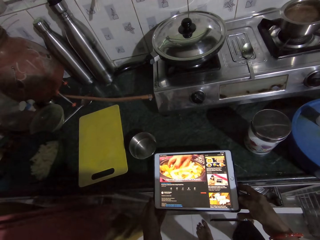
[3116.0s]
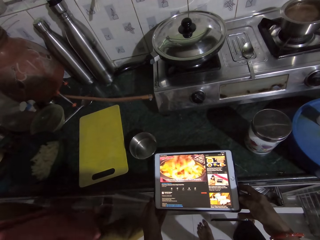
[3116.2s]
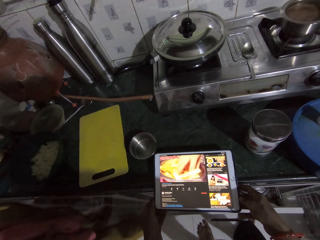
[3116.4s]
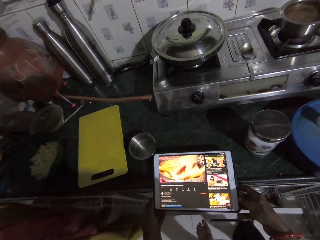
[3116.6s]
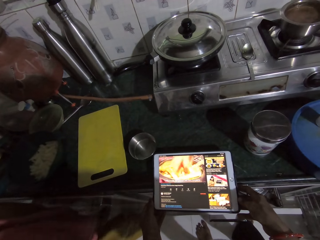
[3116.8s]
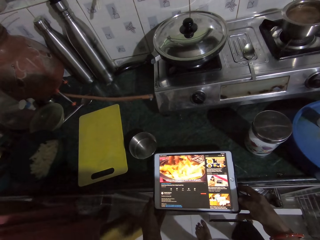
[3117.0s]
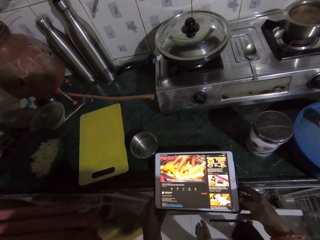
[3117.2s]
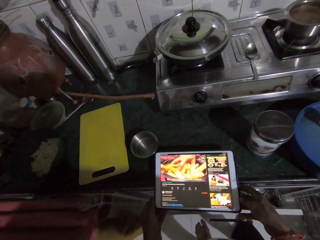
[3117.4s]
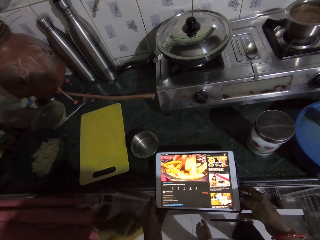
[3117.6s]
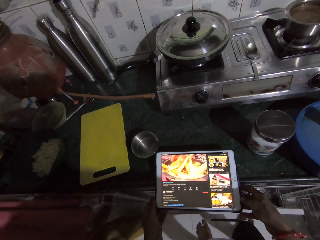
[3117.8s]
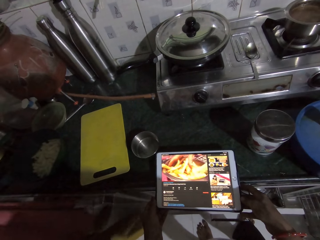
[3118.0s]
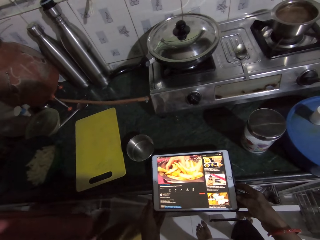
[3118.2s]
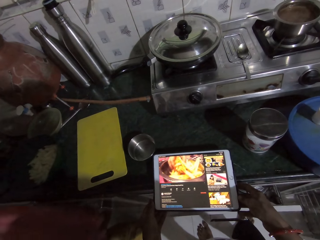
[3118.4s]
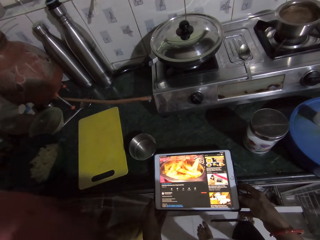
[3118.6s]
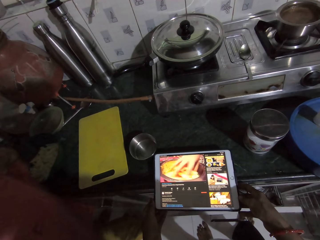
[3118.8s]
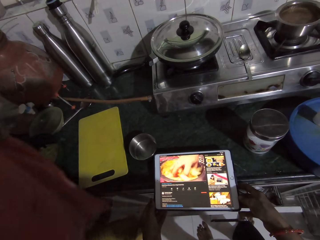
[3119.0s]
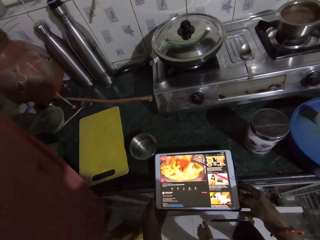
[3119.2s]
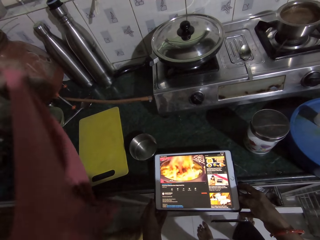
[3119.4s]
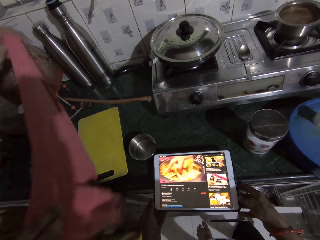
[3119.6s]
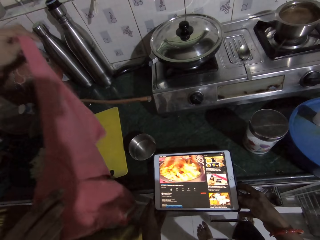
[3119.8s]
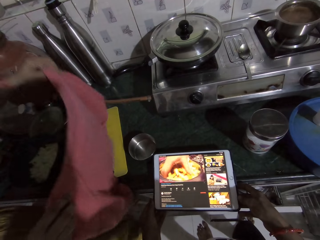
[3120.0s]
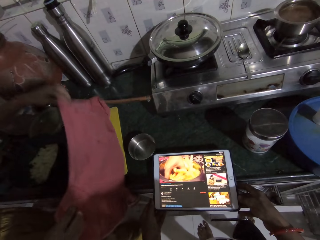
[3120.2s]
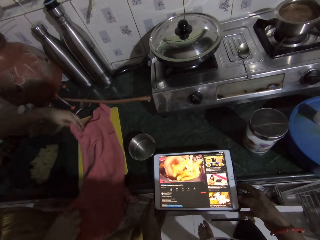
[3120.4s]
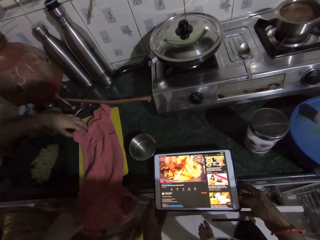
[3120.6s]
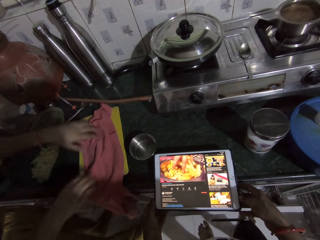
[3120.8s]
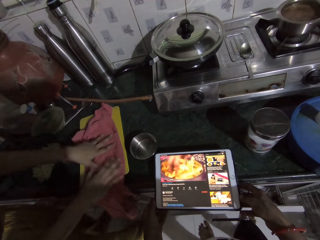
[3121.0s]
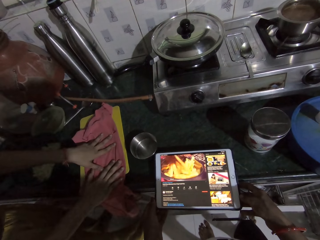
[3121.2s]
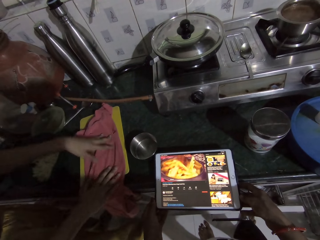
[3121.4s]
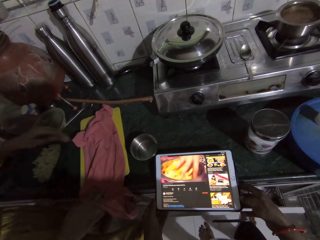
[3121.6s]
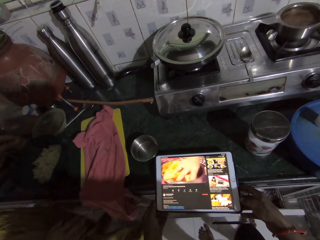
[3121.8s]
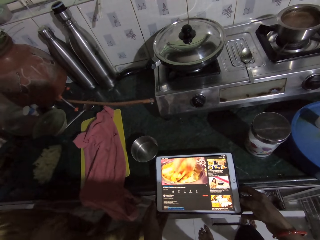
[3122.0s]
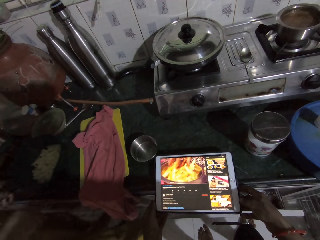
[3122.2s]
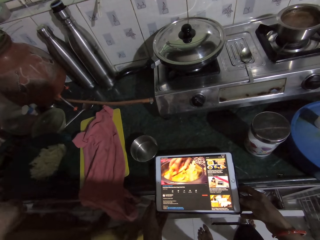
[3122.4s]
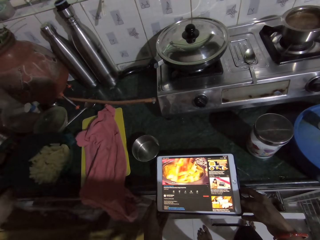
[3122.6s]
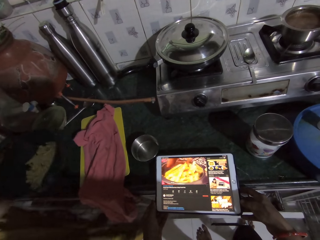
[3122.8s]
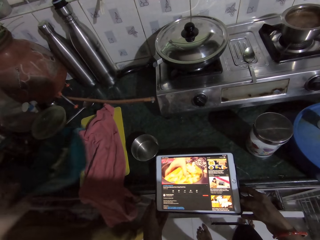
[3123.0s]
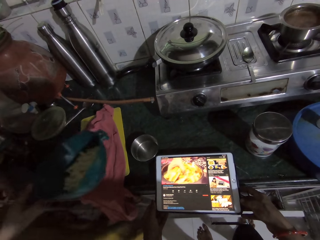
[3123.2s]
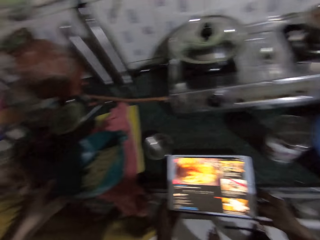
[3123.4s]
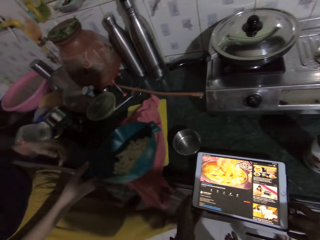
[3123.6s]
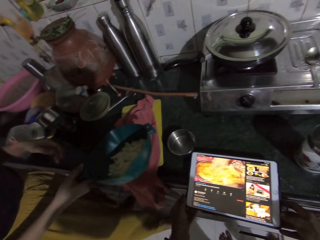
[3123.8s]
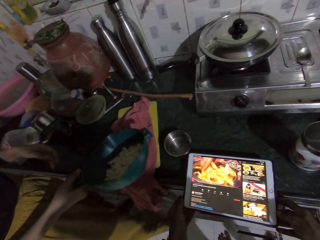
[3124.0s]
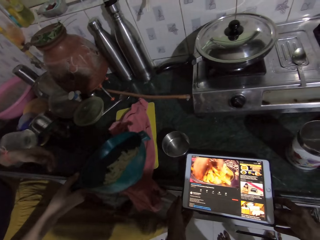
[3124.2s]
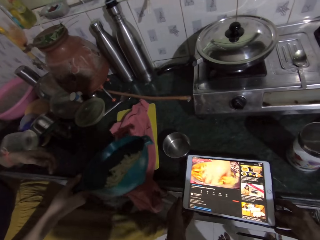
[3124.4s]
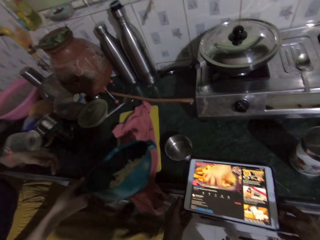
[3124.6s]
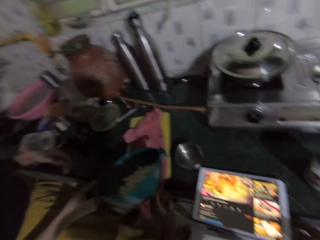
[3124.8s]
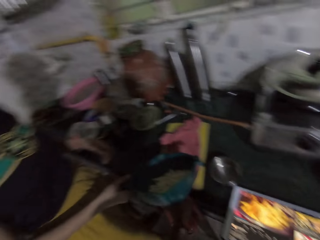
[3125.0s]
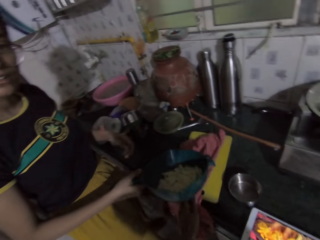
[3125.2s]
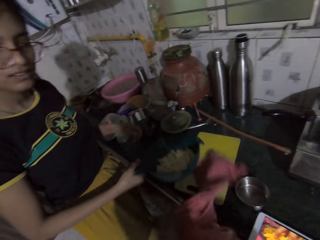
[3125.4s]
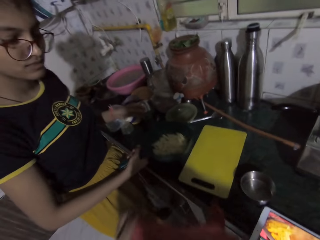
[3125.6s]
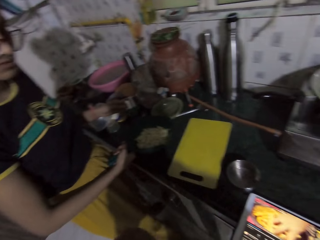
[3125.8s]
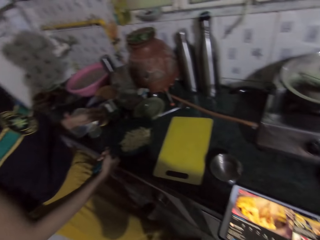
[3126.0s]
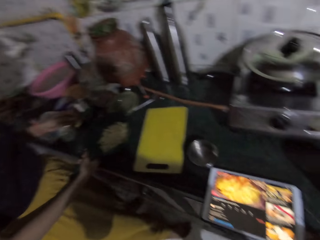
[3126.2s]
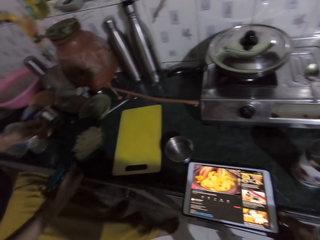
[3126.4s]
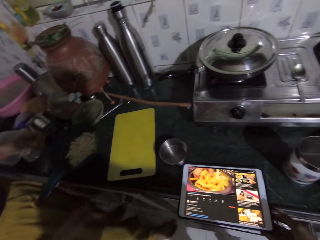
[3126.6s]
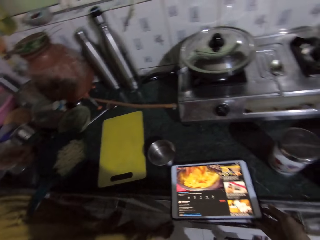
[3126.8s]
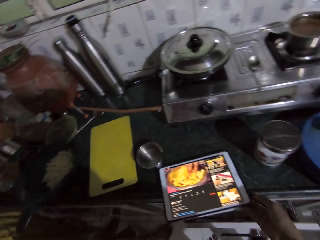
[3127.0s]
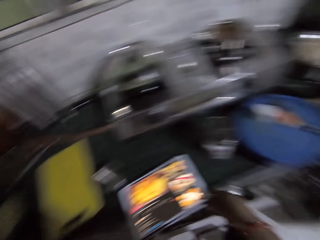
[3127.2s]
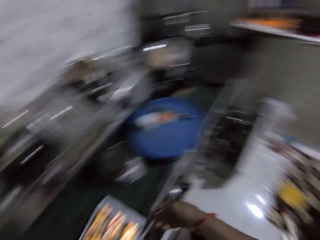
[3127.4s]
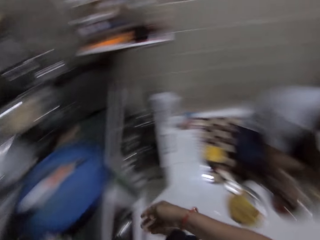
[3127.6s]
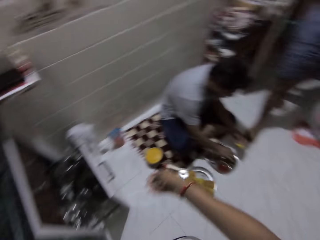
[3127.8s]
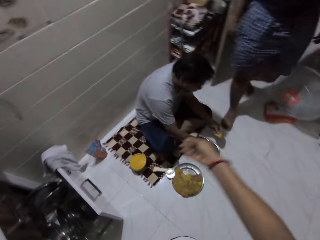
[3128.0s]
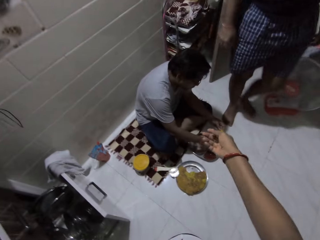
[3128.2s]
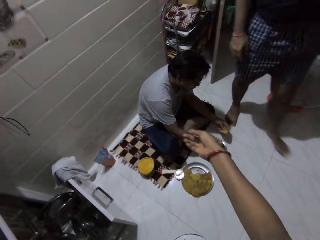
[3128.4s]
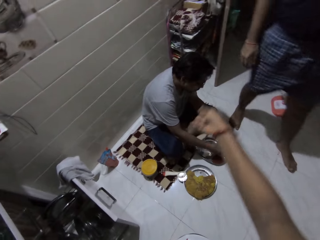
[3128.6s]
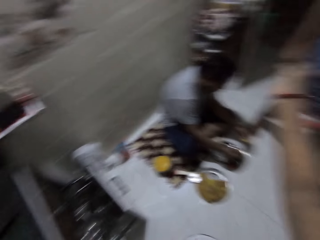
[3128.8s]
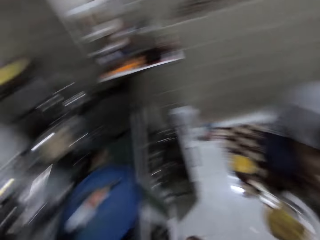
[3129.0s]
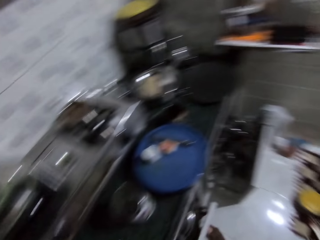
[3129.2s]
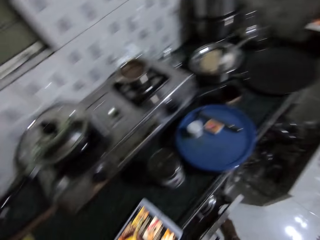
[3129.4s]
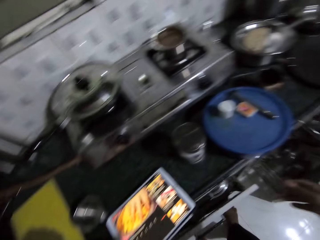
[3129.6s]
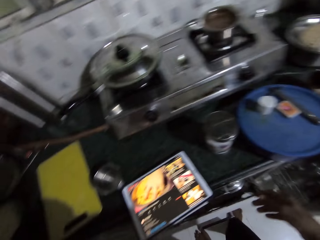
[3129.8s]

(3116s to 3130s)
The woman spreads a fabric on a chopping board on the countertop with both hands. The woman presses the fabric on the chopping board with both hands. The woman holds a chips bowl on the countertop with her left hand, passes the chips bowl to her right hand, and raises the chips bowl from the countertop with her right hand. The camera wearer picks the fabric from the chopping board with her left hand. The woman drops the chips bowl on the countertop with her right hand. The camera wearer adjusts the phone on the countertop with her right hand. A man takes sauce from a plate on the floor with his right hand. The man holds a chip in his left hand. The camera wearer stretches her right hand. She signs.

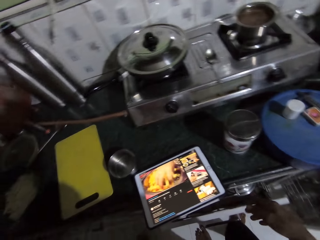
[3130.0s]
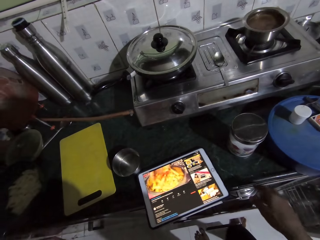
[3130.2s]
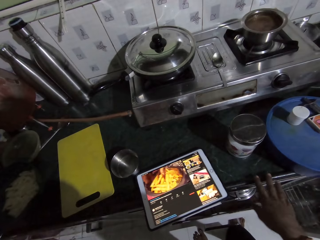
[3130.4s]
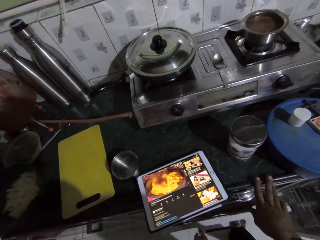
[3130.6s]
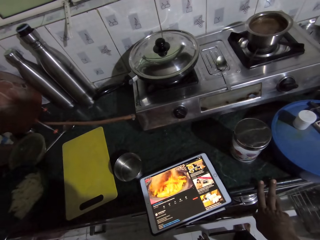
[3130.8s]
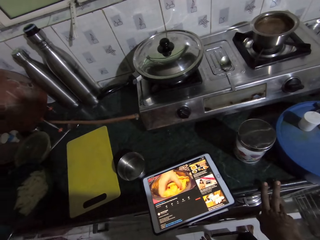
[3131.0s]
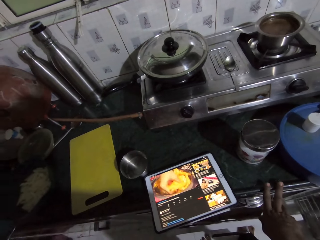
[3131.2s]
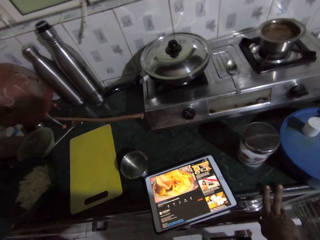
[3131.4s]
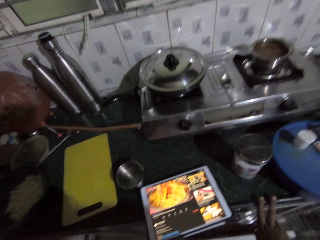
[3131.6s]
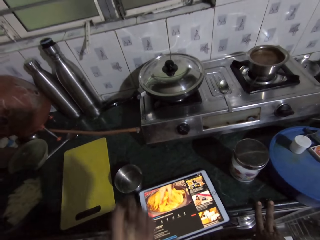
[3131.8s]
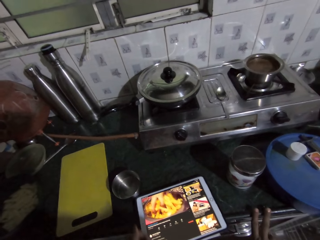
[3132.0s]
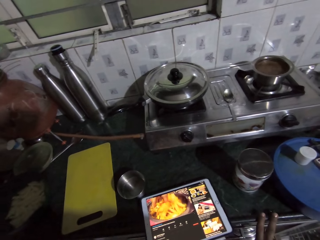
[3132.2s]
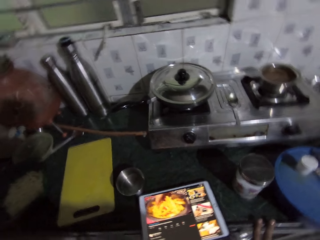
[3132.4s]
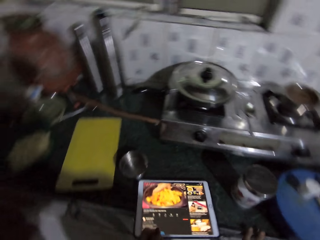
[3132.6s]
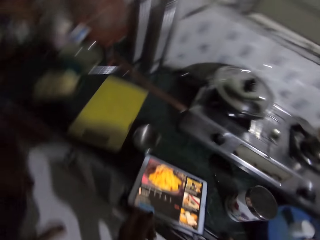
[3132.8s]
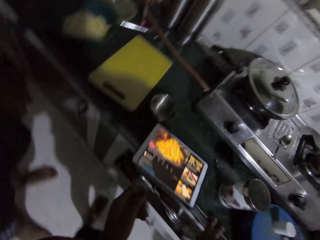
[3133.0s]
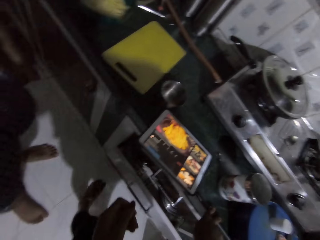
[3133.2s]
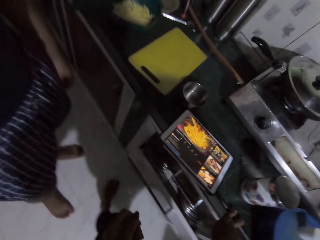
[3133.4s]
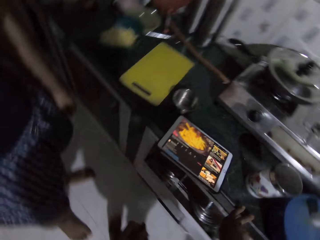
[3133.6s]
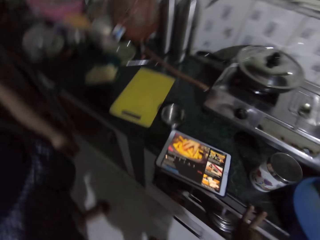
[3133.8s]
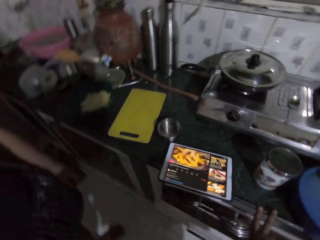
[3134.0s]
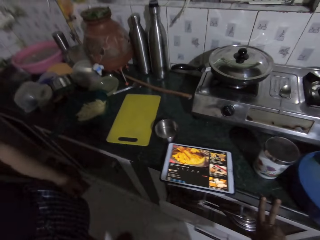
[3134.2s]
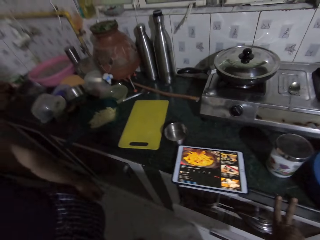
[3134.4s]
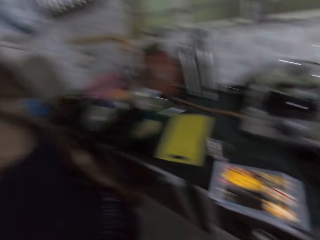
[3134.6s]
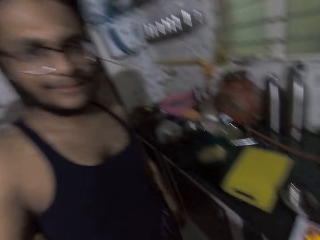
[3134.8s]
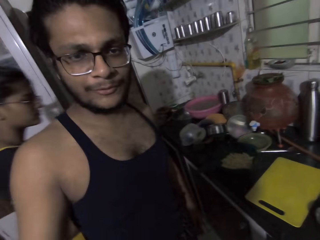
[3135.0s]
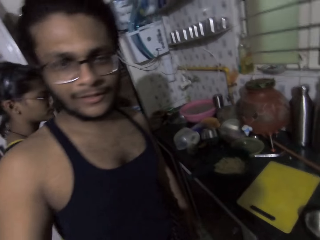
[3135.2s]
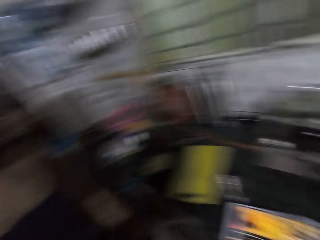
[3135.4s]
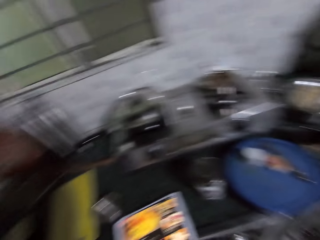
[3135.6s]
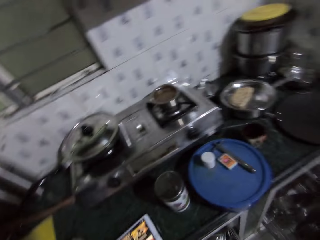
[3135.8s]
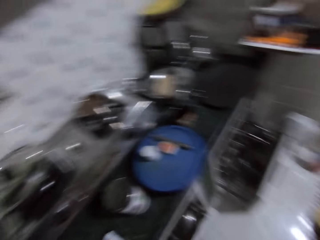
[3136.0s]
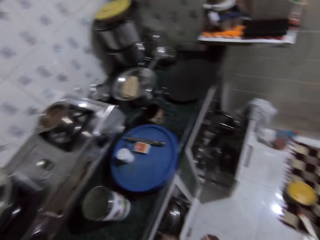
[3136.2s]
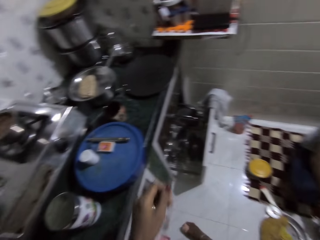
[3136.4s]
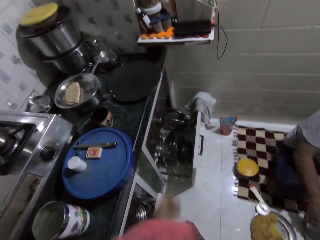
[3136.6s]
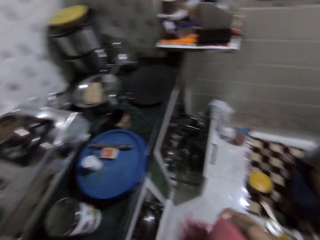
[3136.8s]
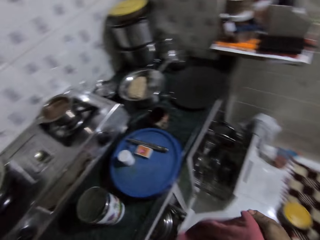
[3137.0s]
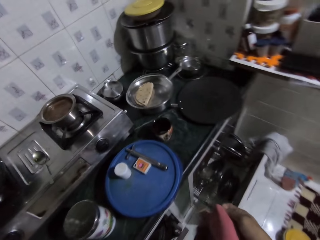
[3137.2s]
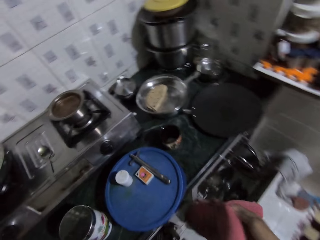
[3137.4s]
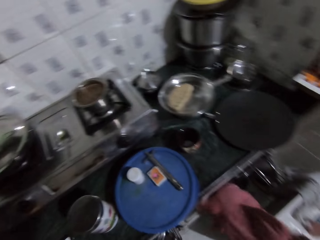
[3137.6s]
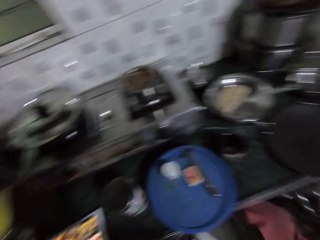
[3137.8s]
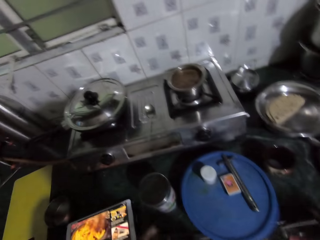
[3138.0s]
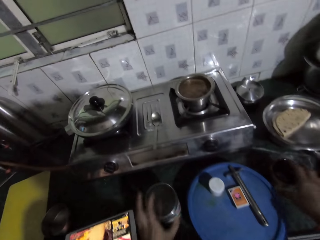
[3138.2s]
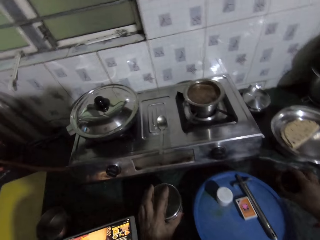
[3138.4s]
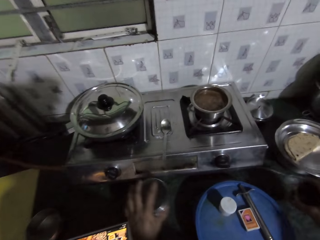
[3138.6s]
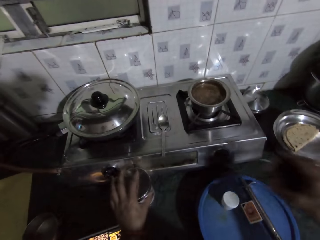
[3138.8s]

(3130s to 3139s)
The camera wearer places her right hand on the countertop. She holds the table. She signs. A man talks. The camera wearer stretches her left hand, picks the fabric from her left hand with her right hand. She holds the cloth. She adjusts a flask on the countertop with her left hand, picks a plate from the countertop with her right hand.
